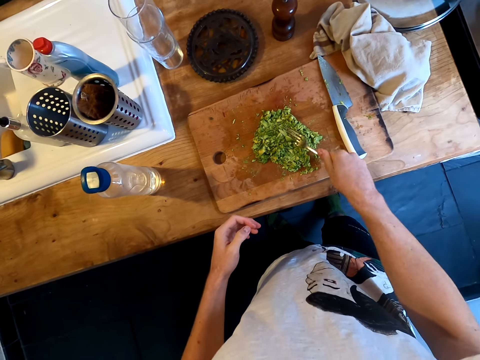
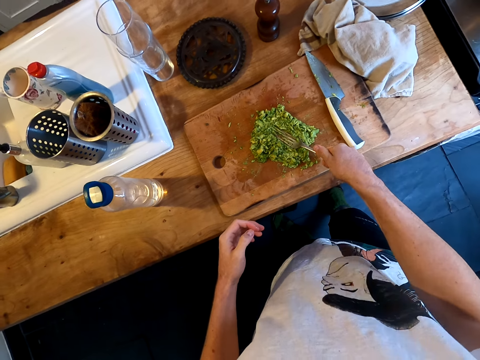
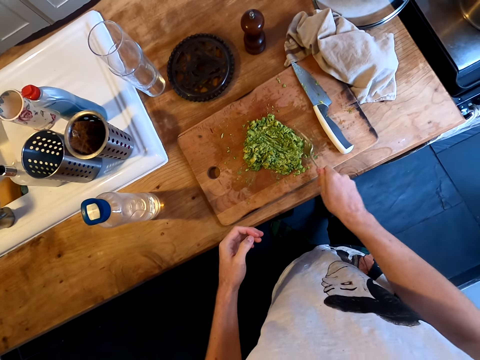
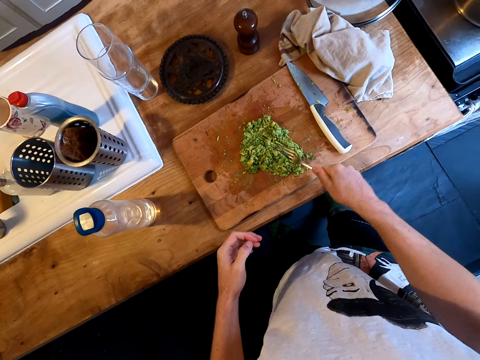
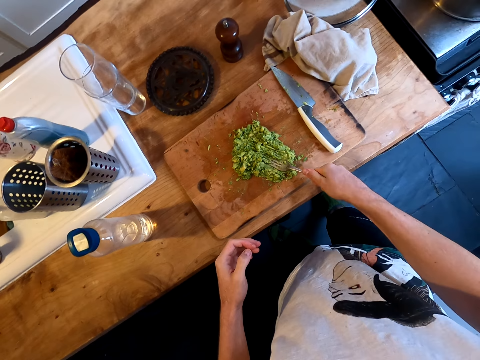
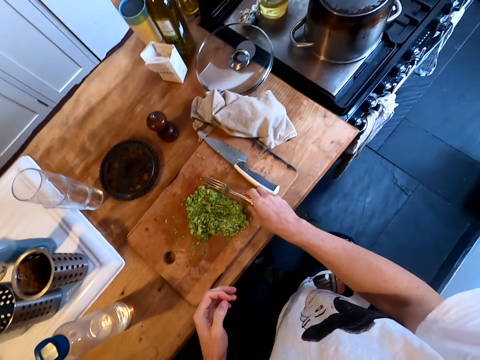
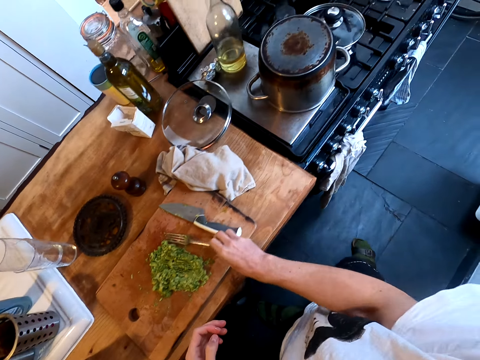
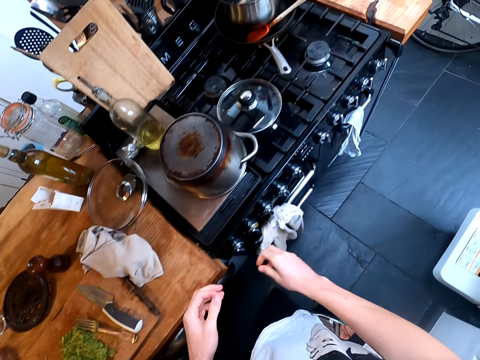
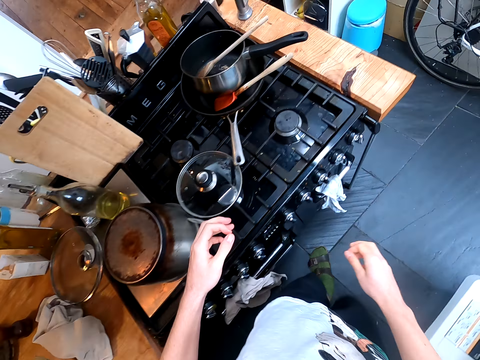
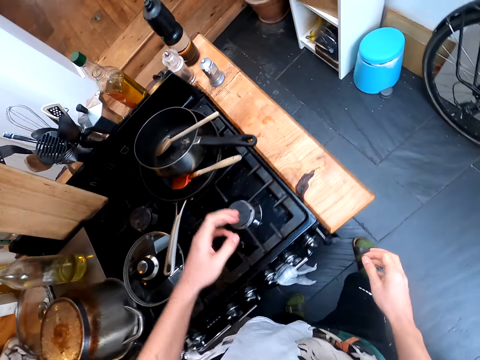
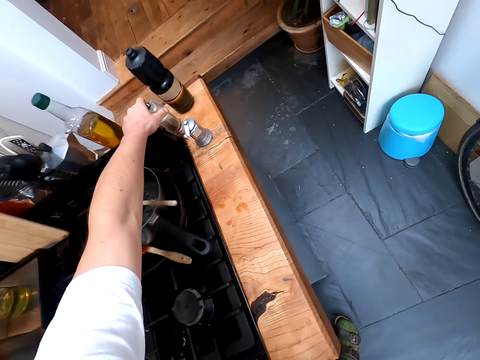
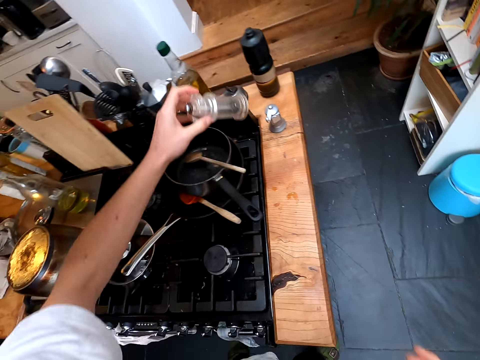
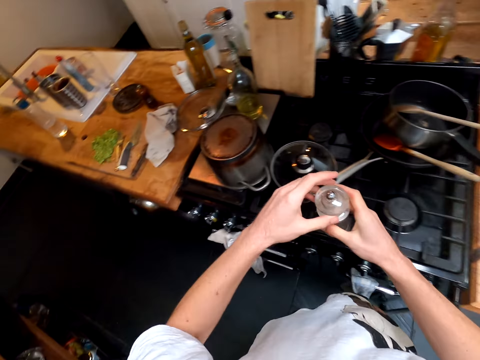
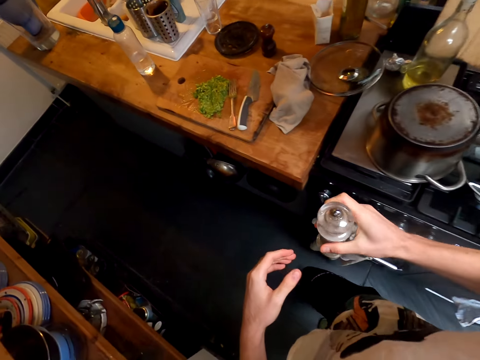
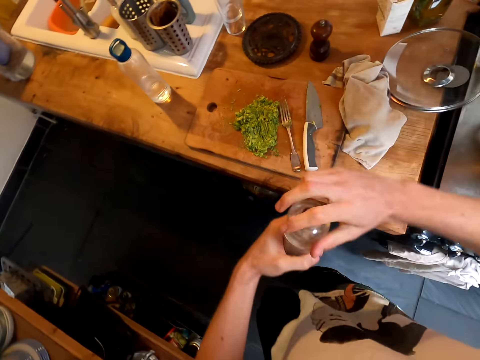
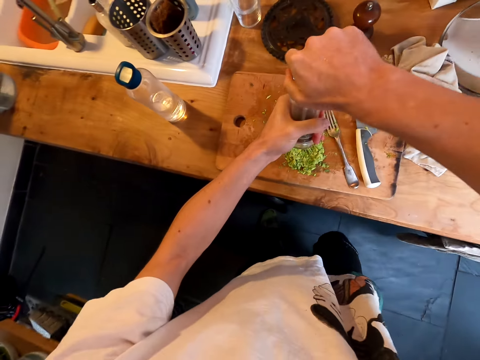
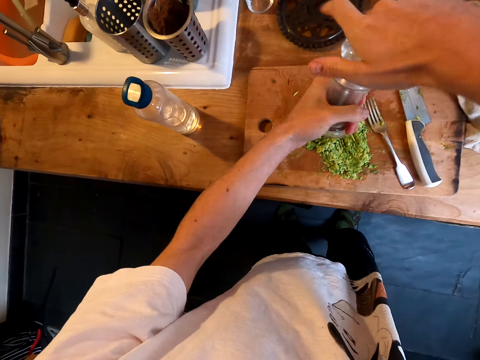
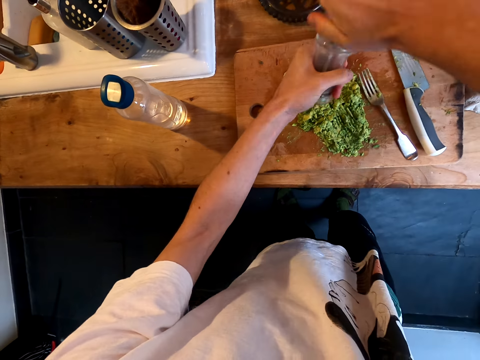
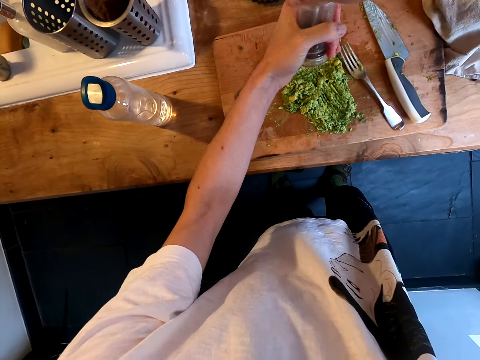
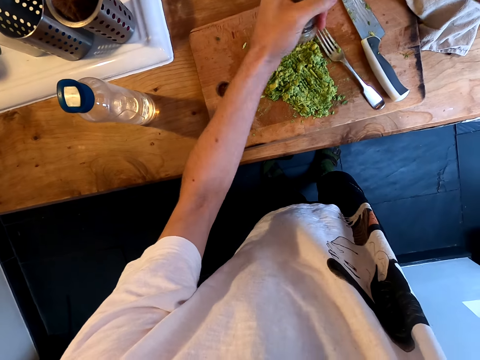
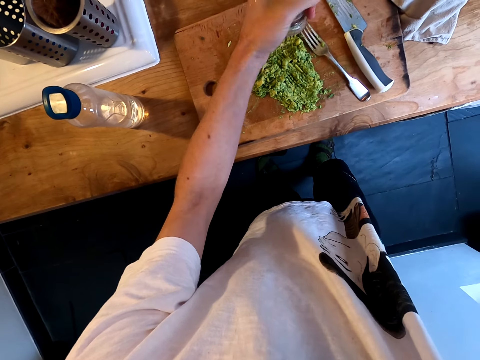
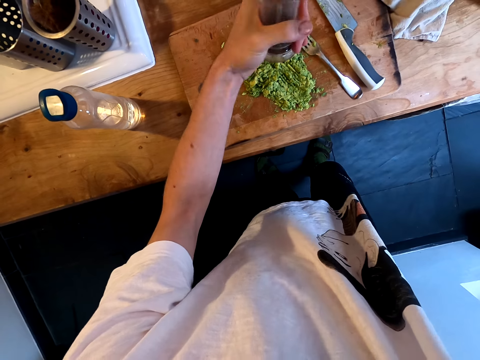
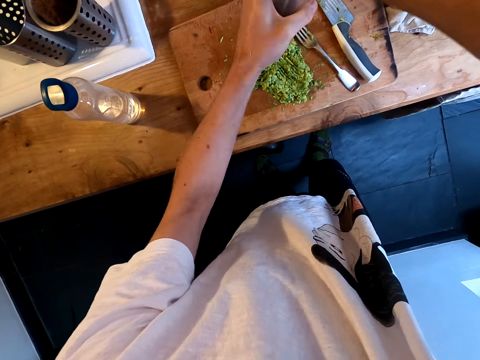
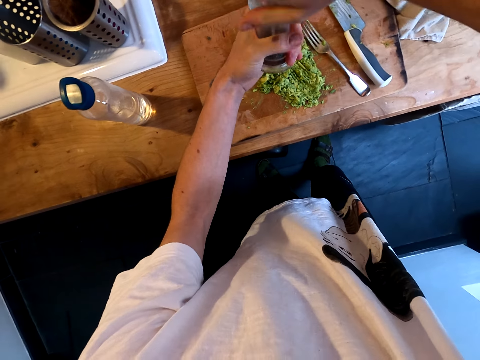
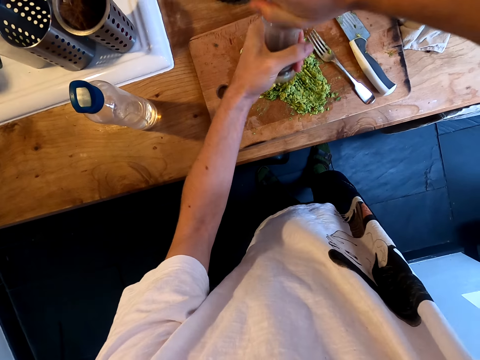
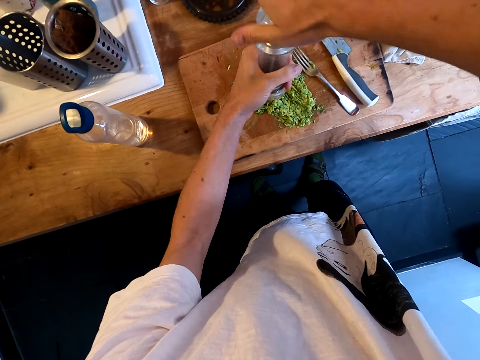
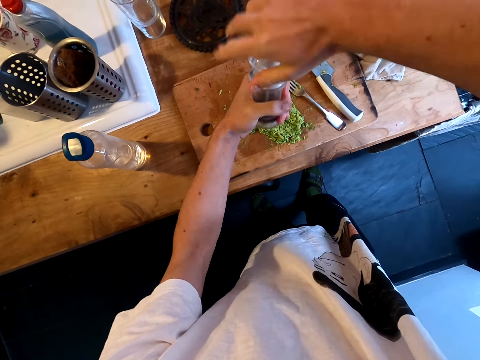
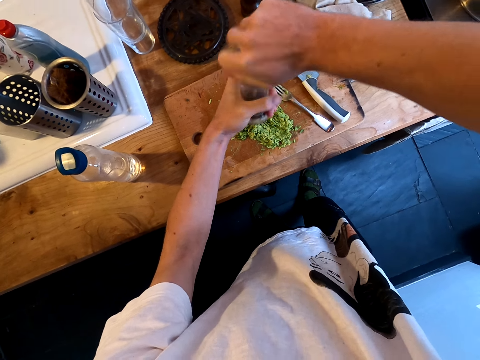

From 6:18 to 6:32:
The camera wearer puts a fork on the countertop. They walk in the kitchen, pick up spice on the counter, and walk in the kitchen. They add spice on the avocado. They open the tin.

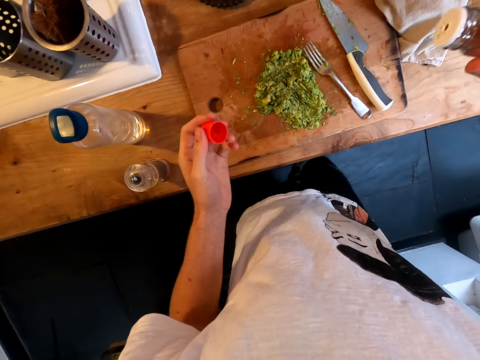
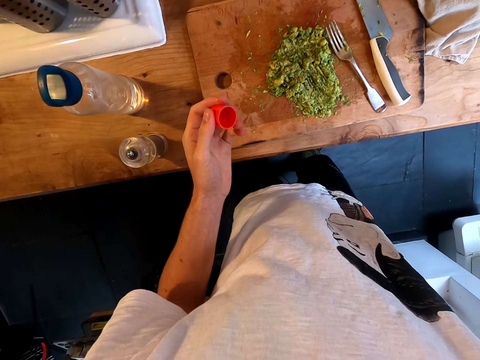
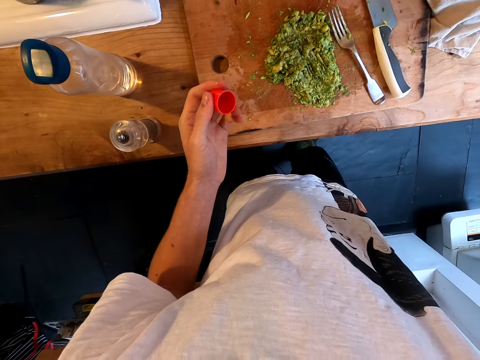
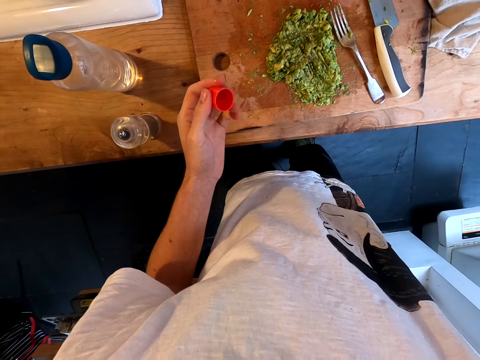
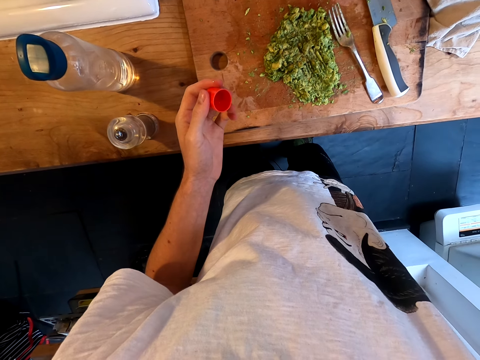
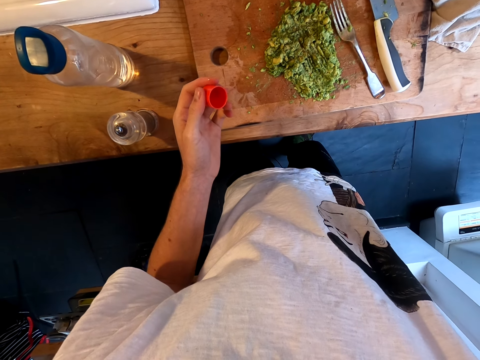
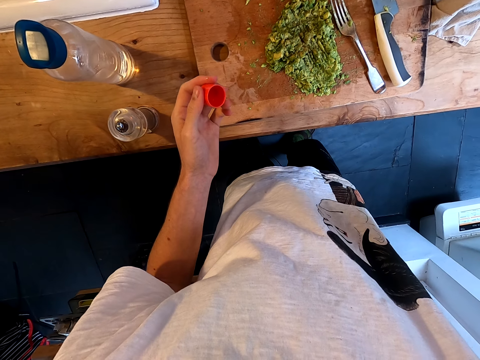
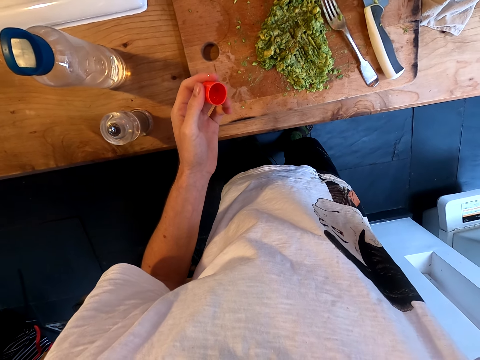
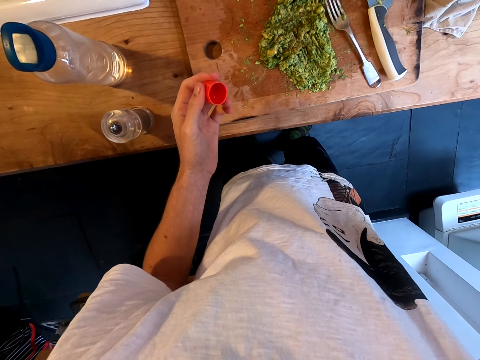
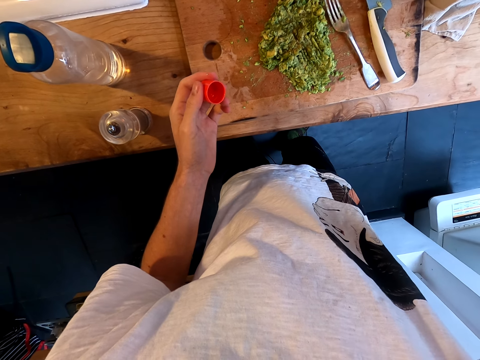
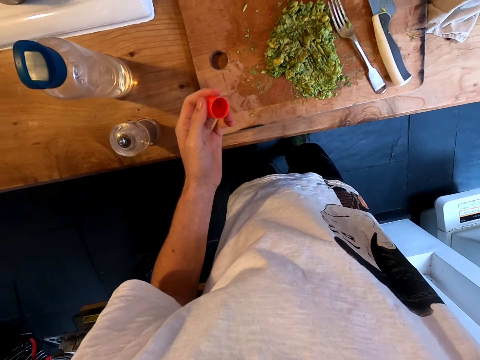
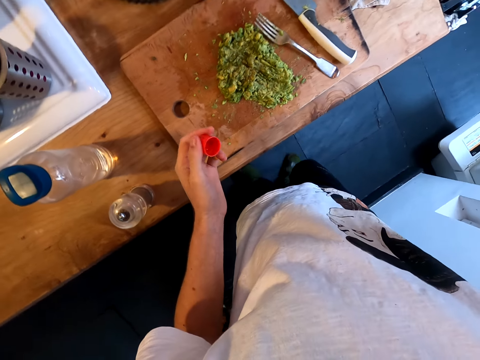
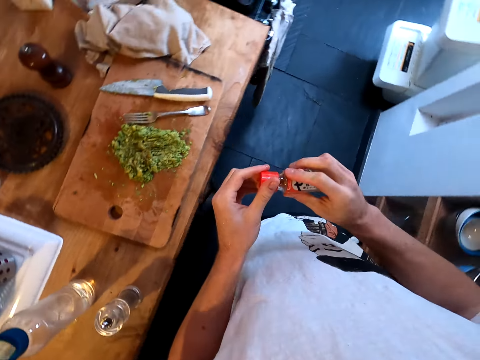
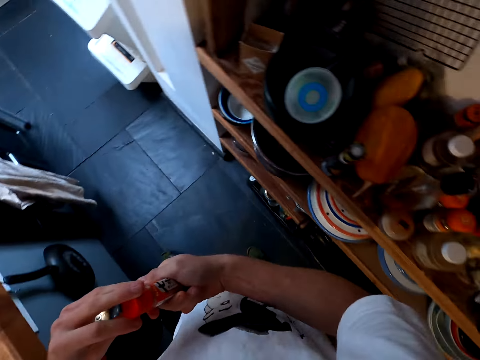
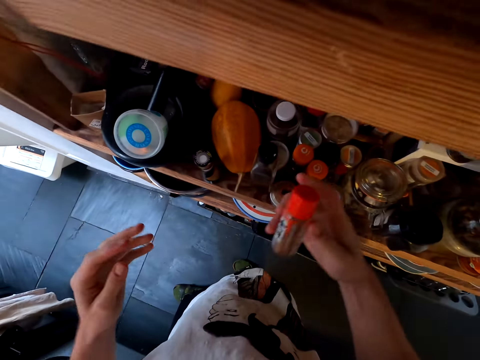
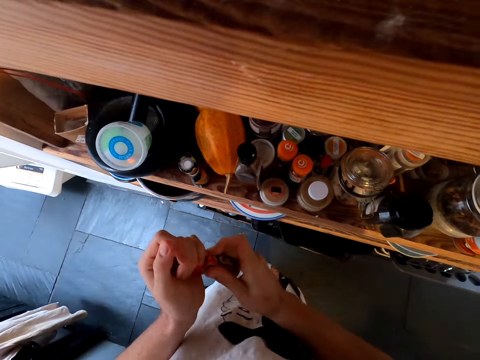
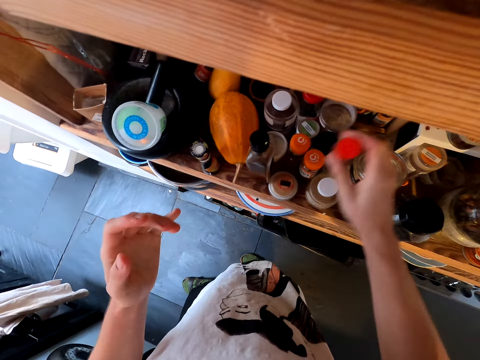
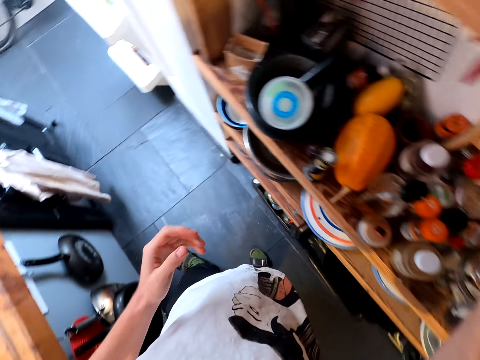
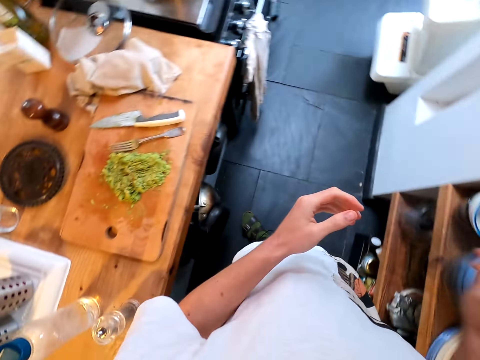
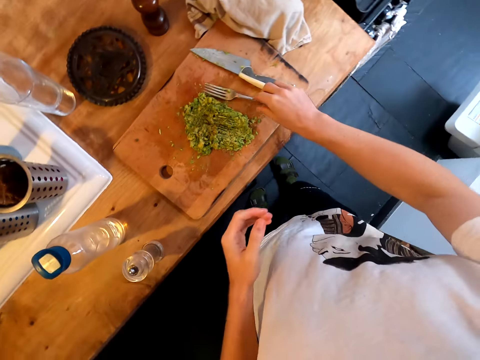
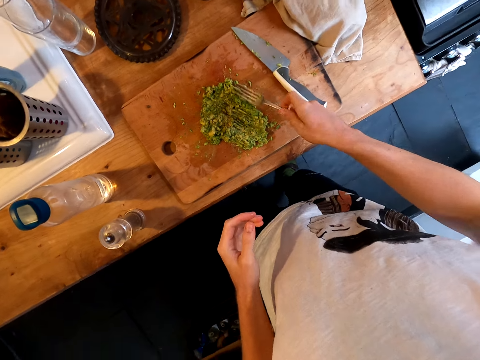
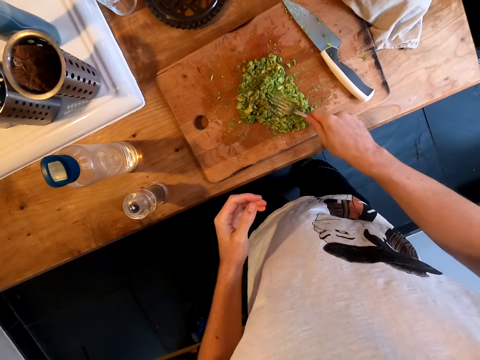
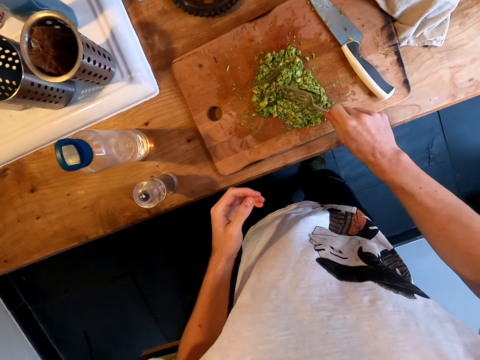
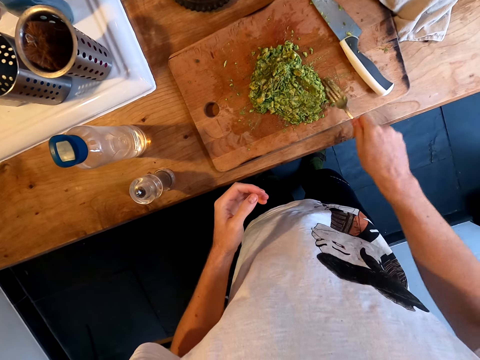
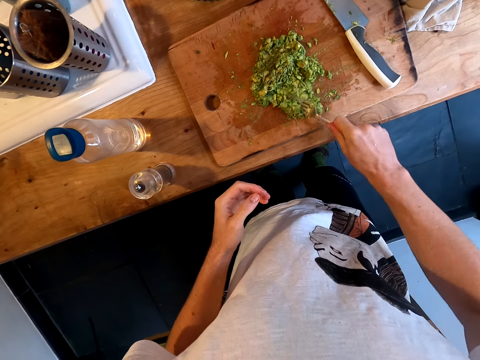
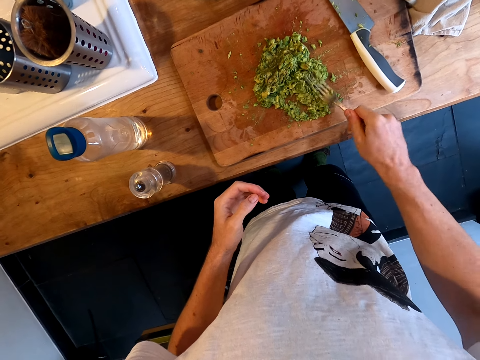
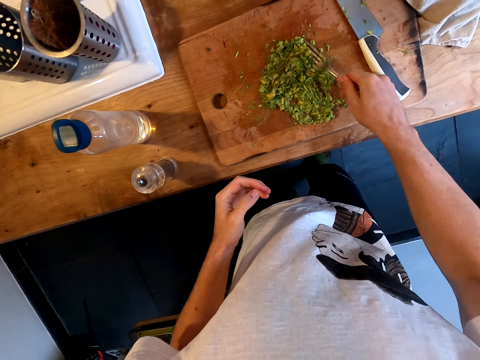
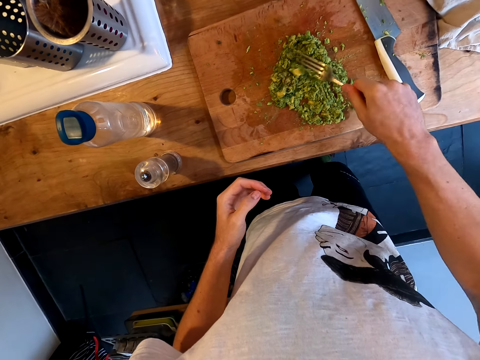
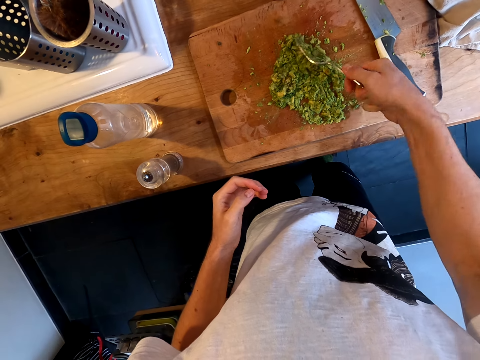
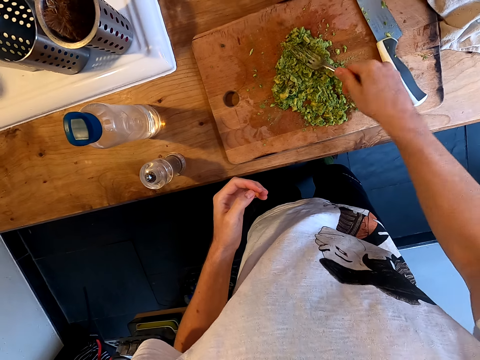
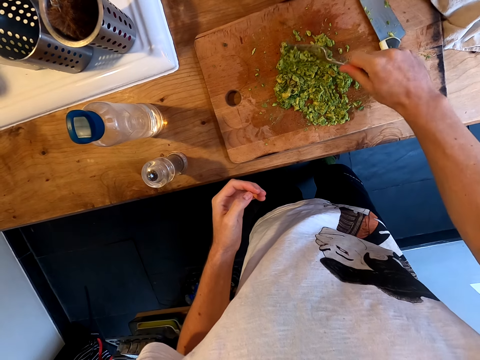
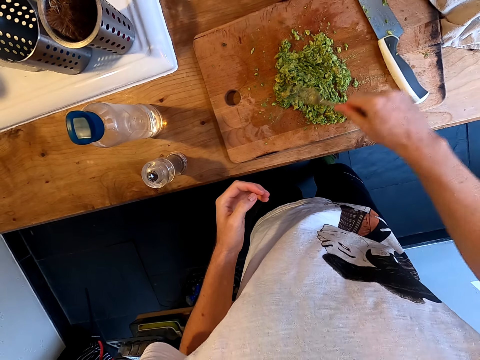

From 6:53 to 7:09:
The camera wearer adds spice in the avocado. They close a spice and put the spice in the spice rack. They pick up a spice. They pick up a fork. They smash the avocado with the fork.
